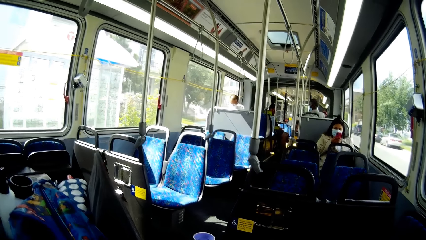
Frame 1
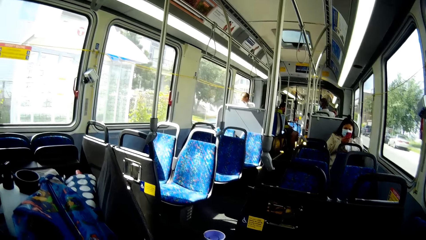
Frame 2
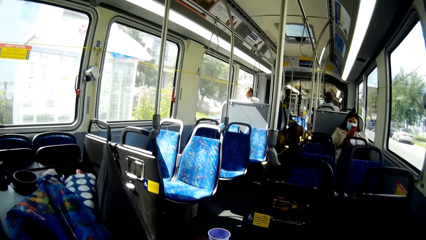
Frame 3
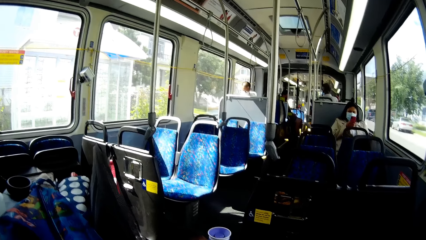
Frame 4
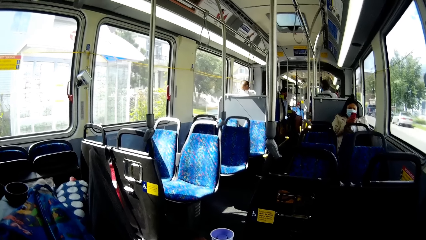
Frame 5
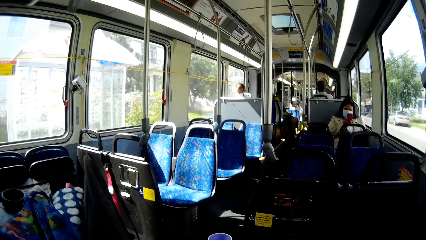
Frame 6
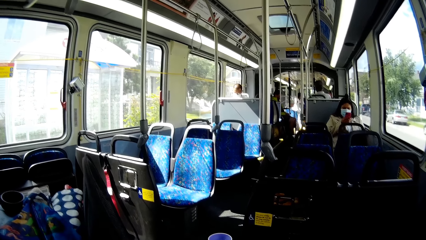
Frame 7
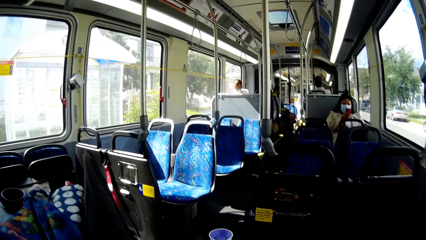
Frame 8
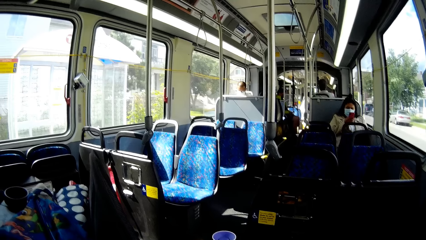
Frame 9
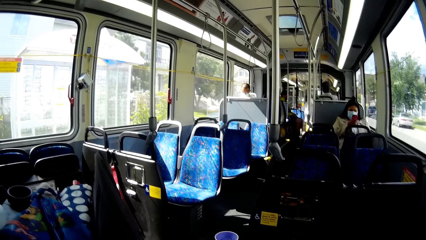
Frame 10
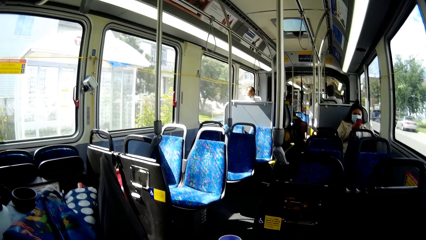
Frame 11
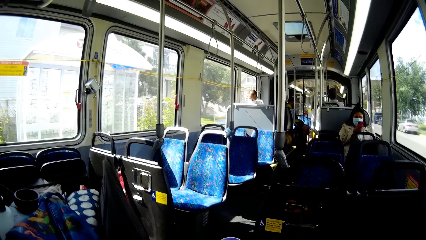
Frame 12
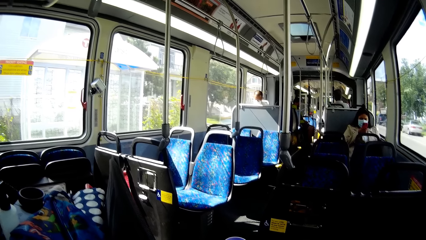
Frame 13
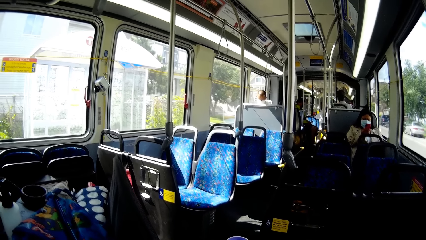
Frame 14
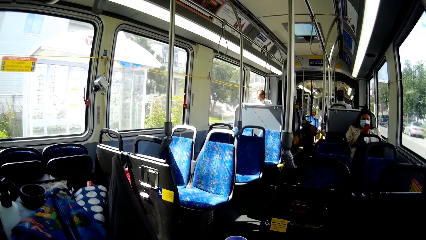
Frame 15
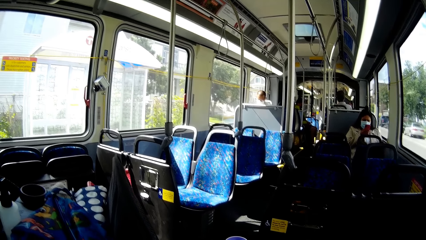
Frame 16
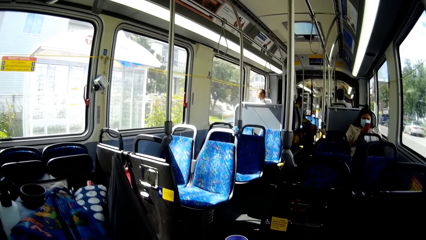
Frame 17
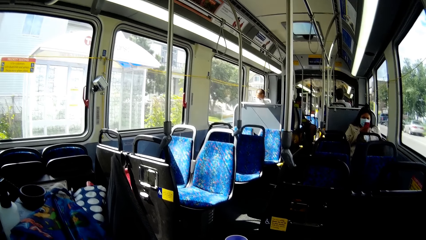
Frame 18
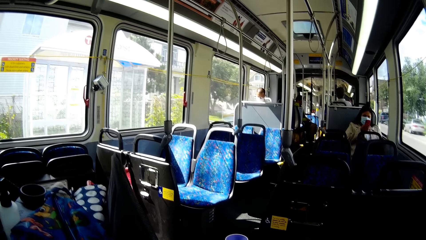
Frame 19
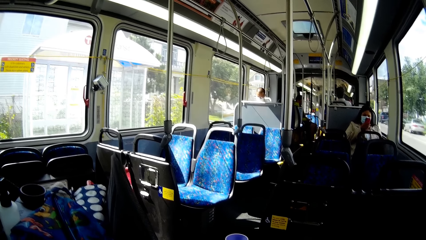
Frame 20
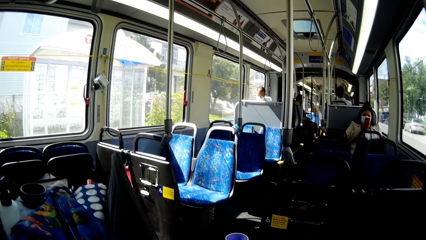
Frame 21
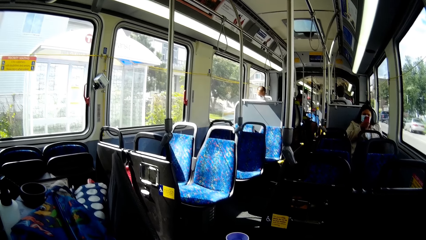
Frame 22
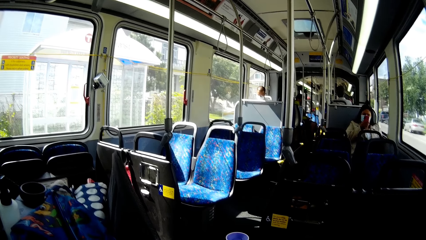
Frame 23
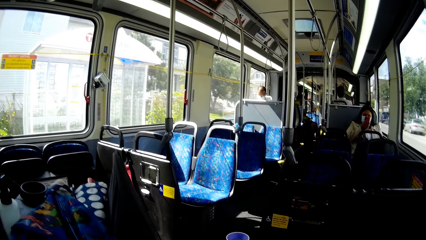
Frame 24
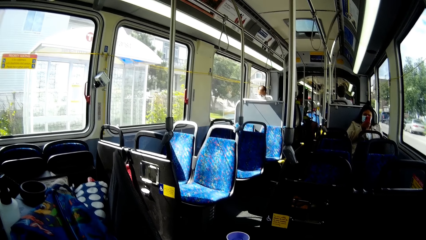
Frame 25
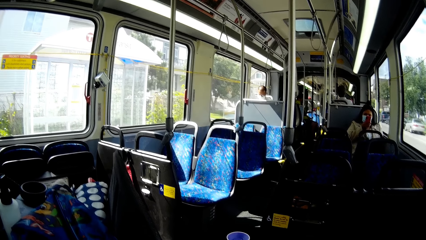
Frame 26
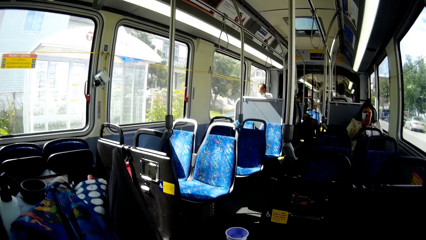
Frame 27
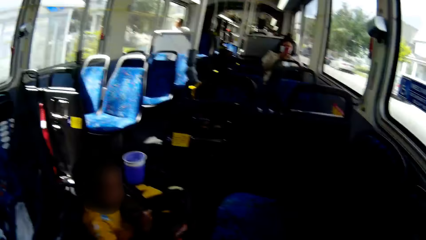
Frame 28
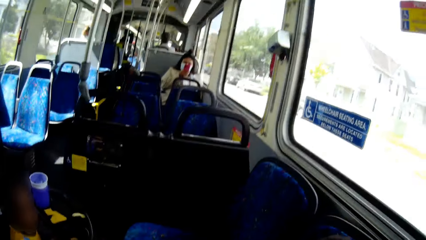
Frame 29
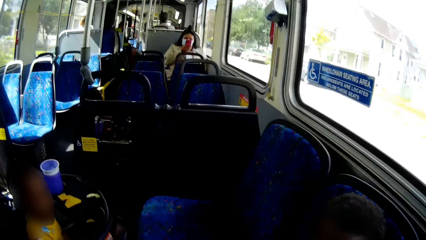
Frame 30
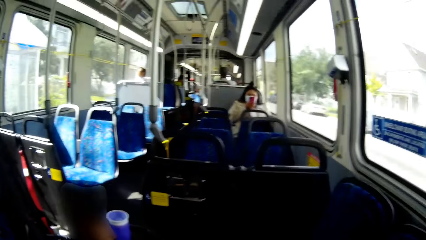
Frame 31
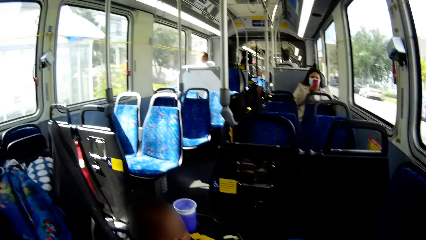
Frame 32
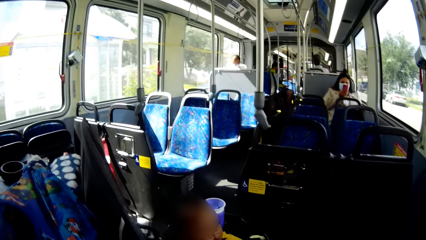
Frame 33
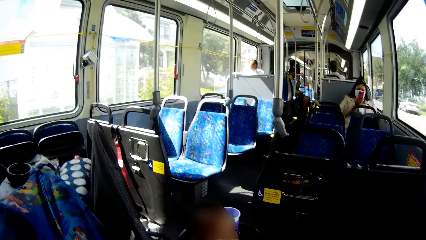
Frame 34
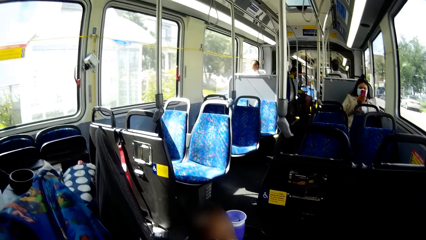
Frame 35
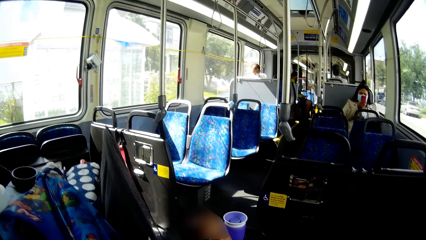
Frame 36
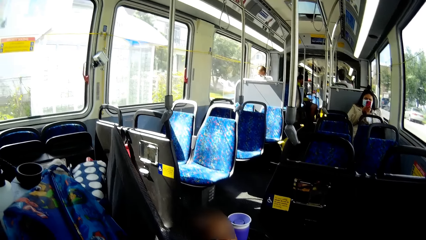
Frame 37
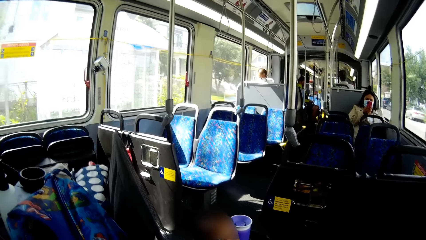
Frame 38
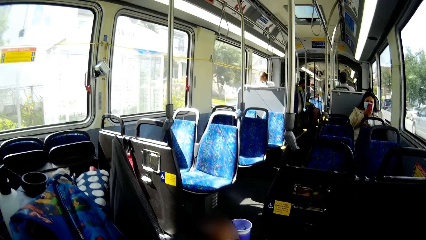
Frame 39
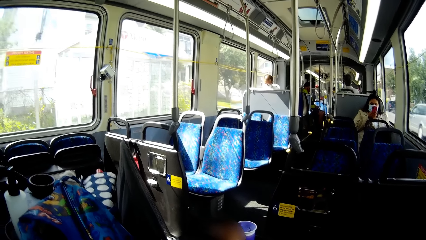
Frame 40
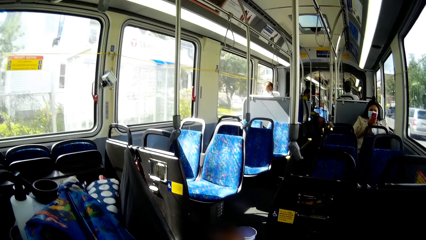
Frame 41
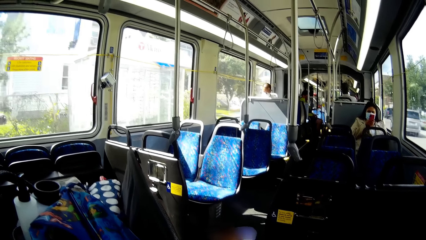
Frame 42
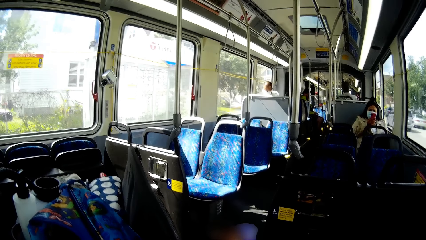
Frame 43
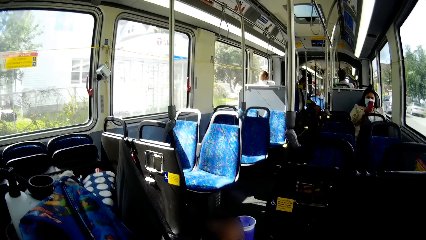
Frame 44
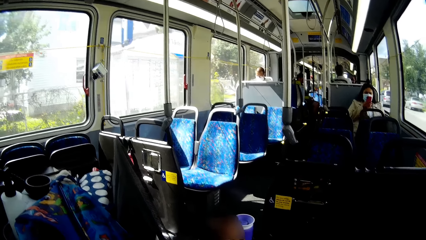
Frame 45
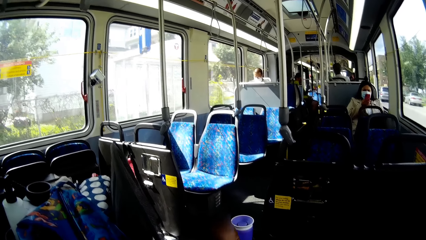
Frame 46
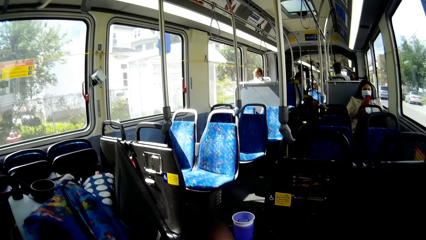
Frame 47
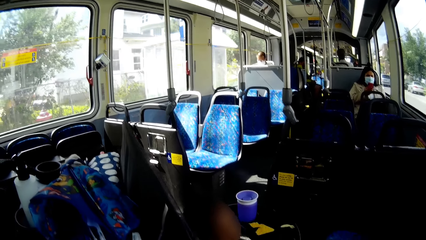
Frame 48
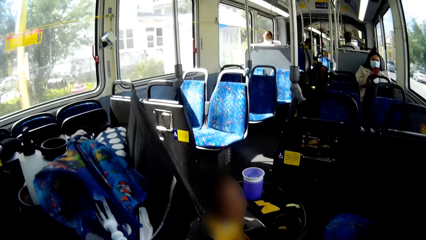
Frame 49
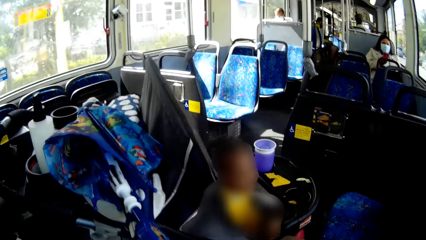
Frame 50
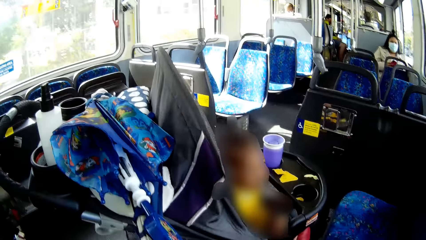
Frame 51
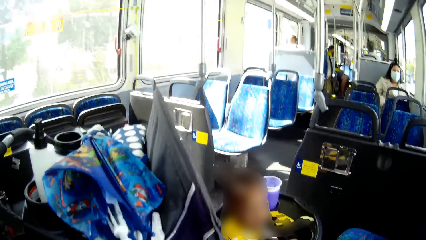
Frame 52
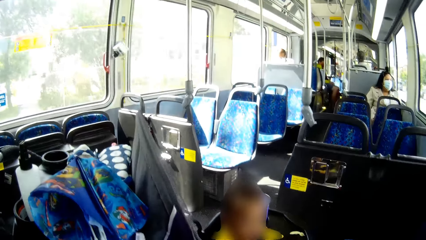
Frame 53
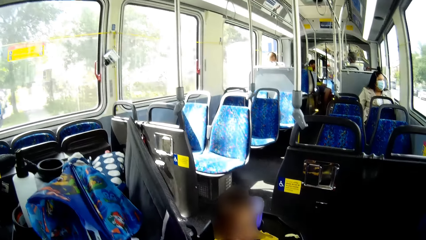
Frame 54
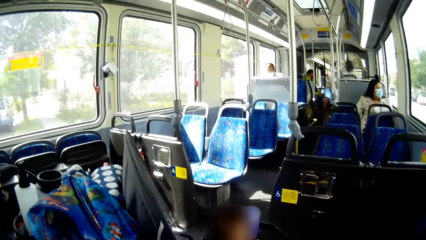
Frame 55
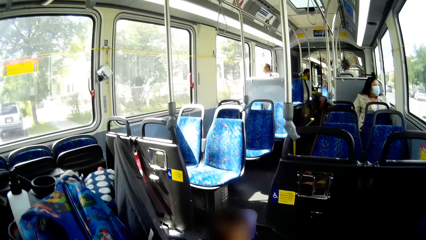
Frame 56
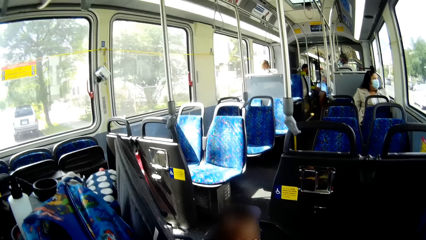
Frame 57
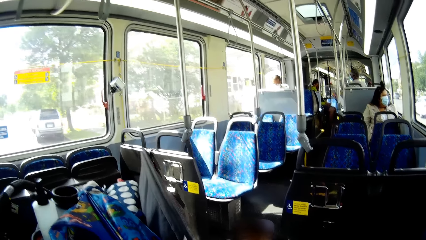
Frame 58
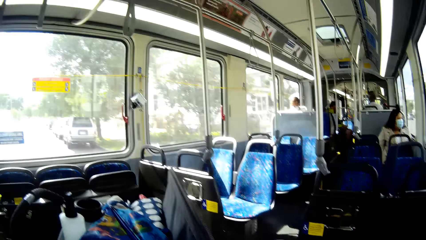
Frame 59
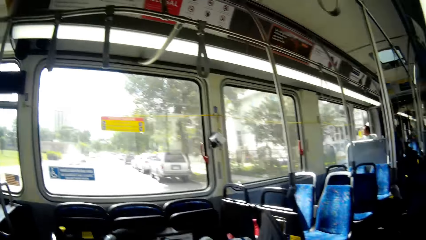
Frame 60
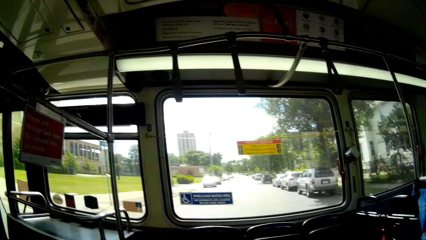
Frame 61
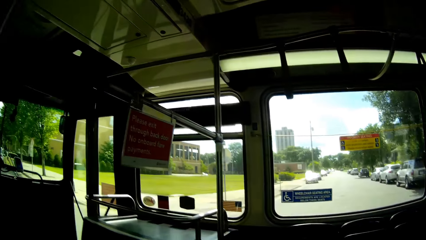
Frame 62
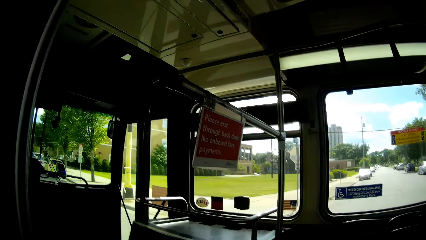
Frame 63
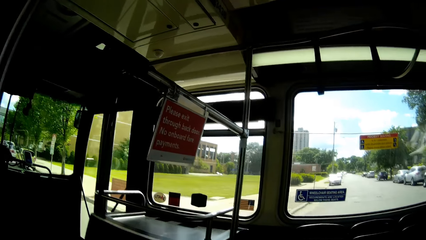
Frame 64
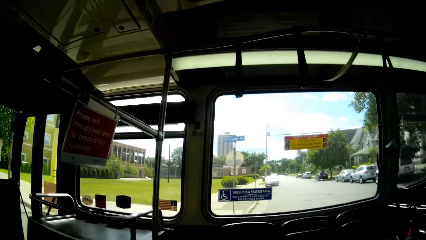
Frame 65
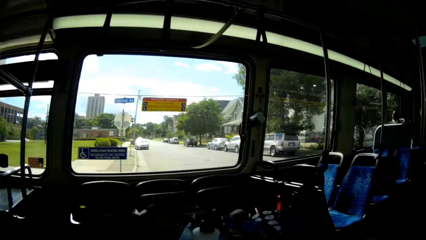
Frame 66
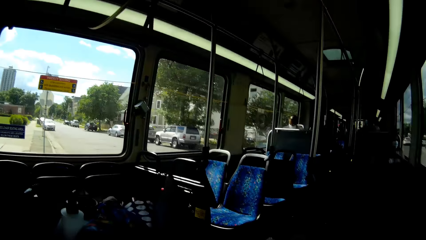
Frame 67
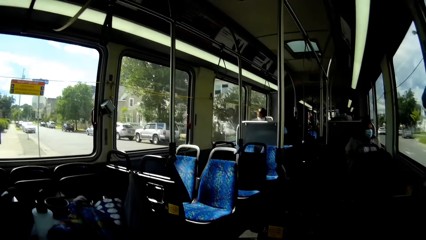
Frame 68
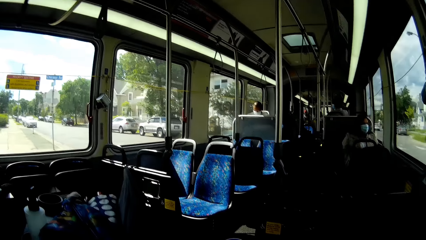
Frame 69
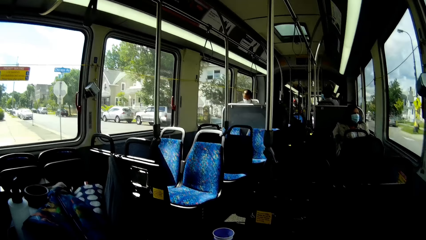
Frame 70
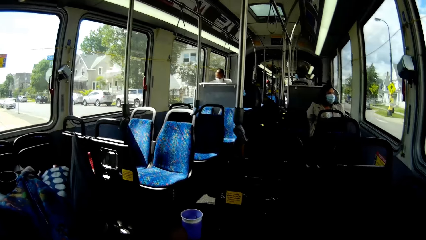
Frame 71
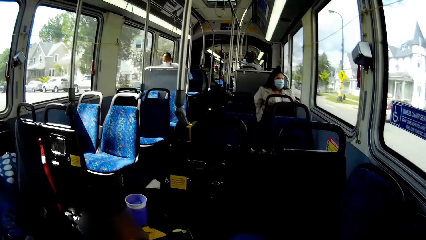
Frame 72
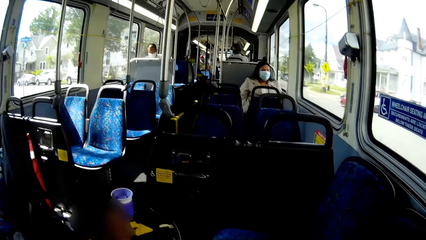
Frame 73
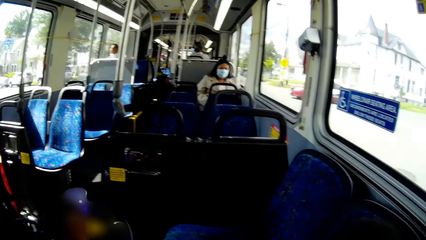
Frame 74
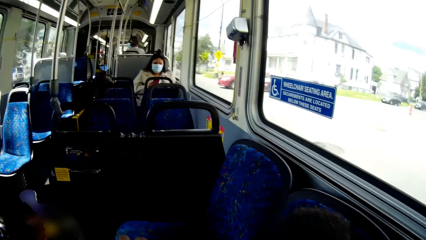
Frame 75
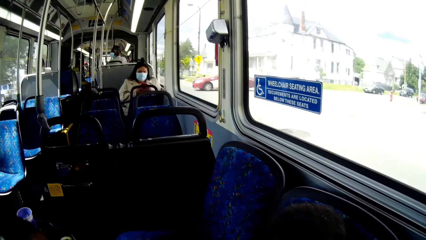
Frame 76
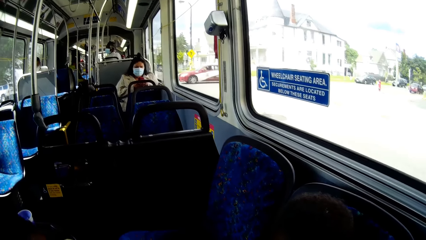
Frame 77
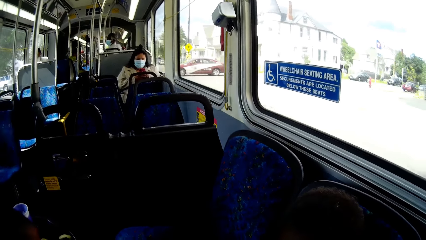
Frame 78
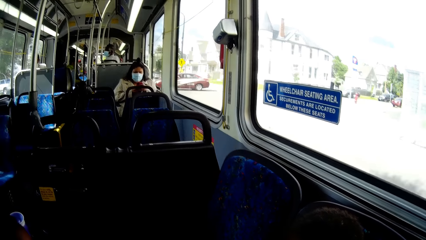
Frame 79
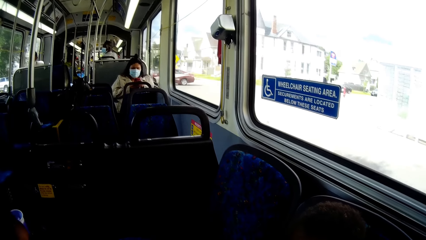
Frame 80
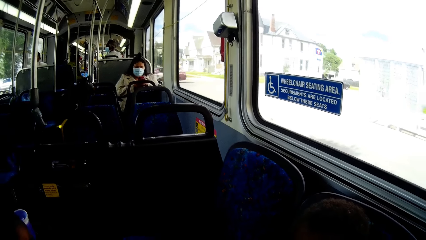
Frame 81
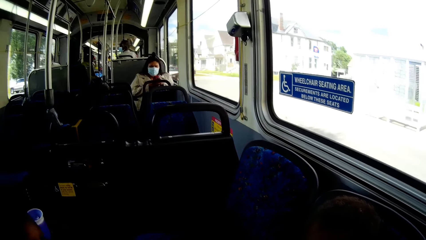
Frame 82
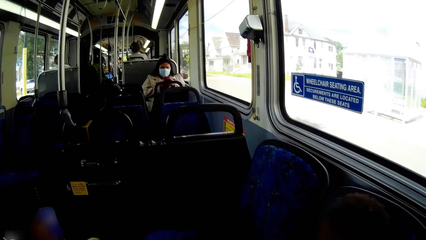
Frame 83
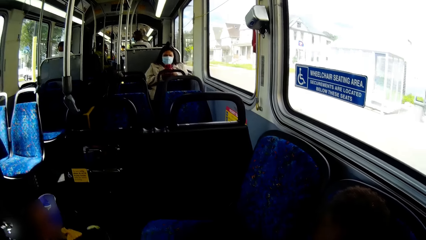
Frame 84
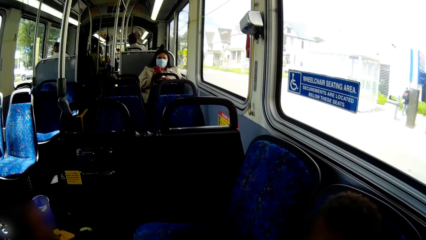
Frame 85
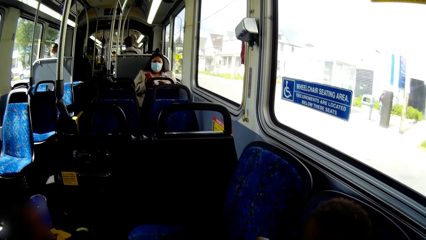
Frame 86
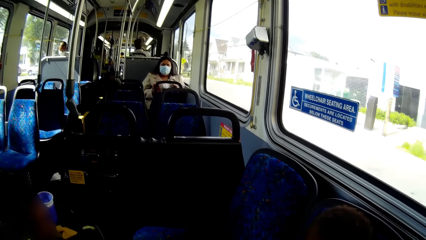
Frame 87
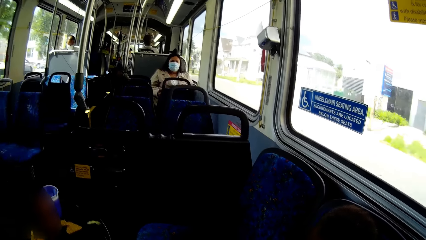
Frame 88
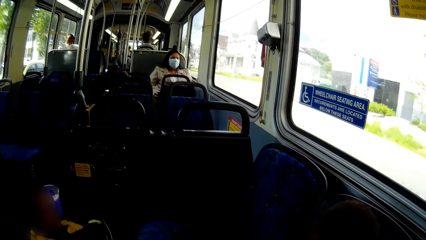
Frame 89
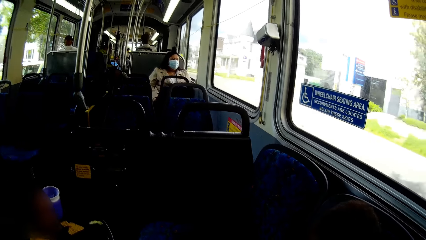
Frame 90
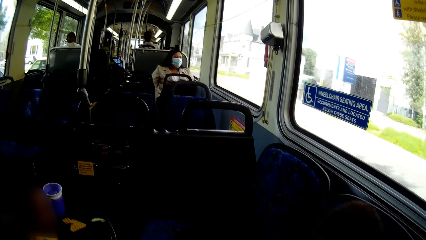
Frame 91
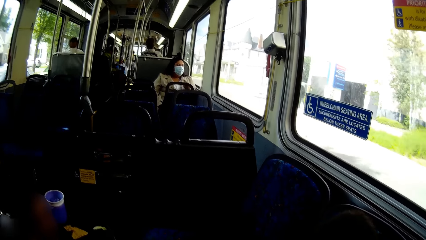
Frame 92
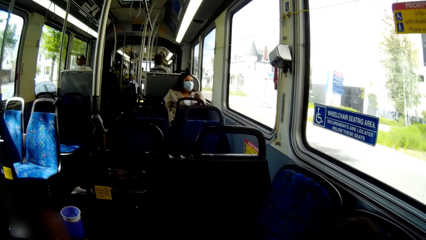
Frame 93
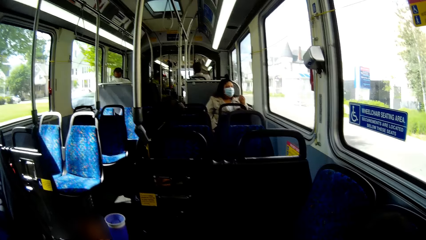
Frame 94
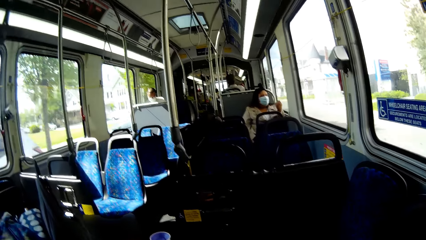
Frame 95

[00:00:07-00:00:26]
The camera wearer looks around. The woman lowers the phone in her right hand.
